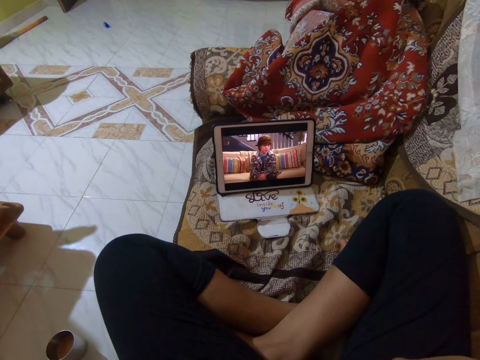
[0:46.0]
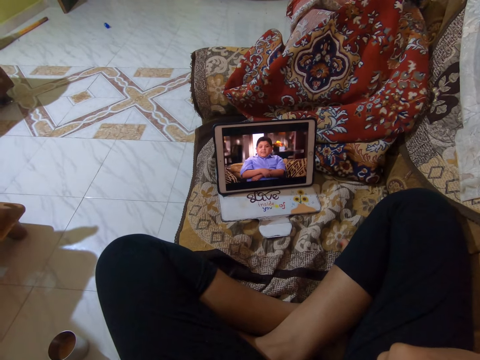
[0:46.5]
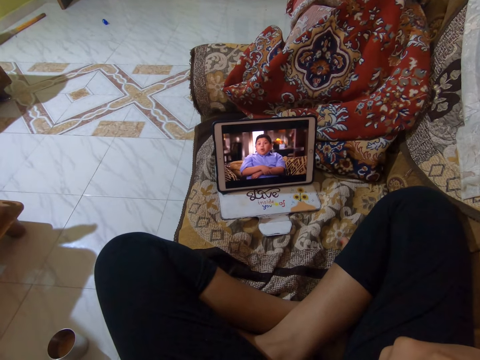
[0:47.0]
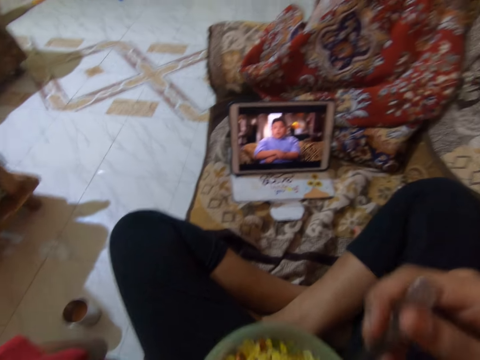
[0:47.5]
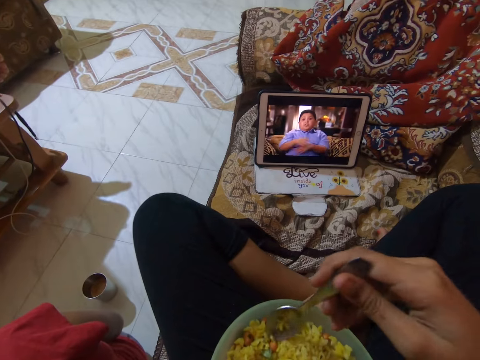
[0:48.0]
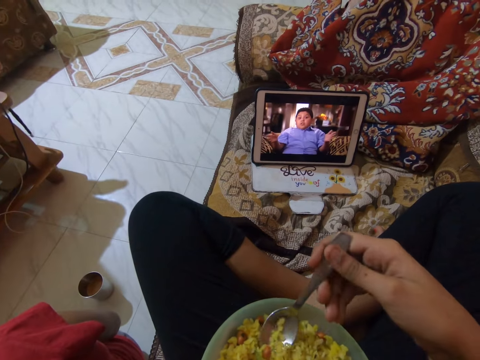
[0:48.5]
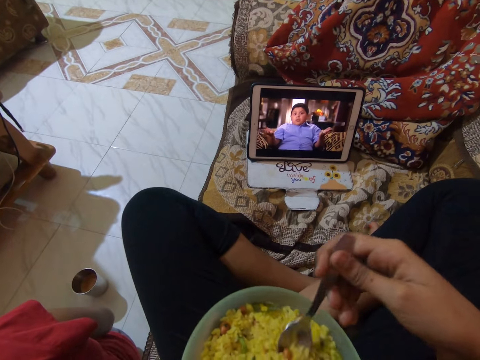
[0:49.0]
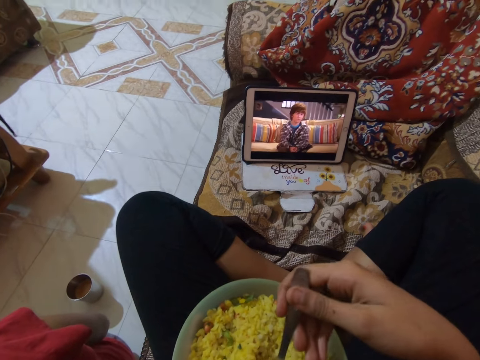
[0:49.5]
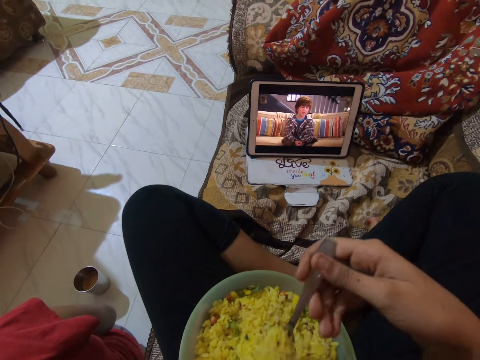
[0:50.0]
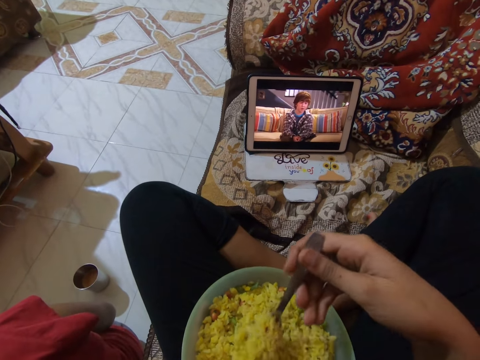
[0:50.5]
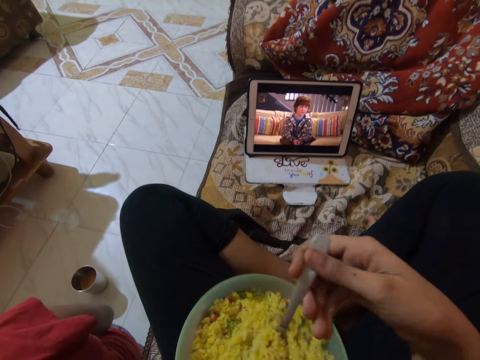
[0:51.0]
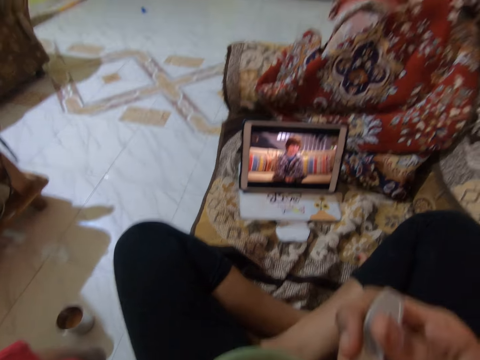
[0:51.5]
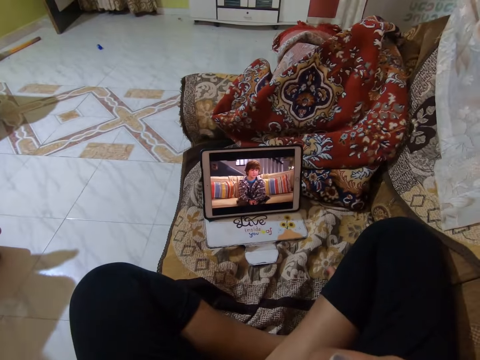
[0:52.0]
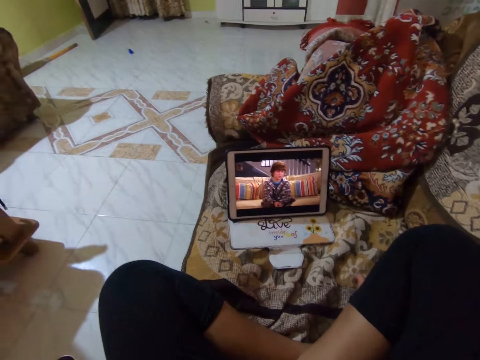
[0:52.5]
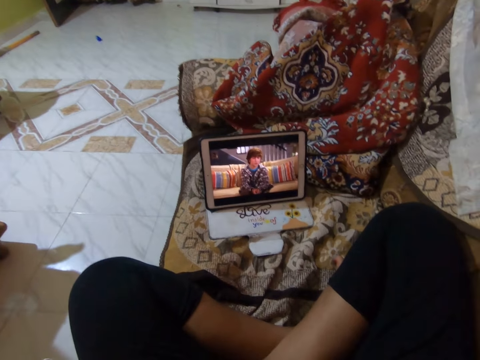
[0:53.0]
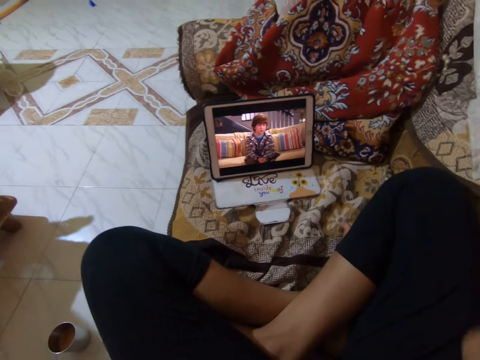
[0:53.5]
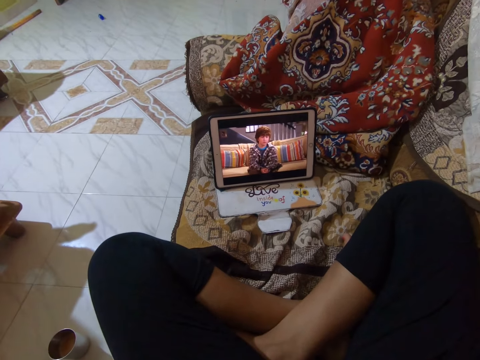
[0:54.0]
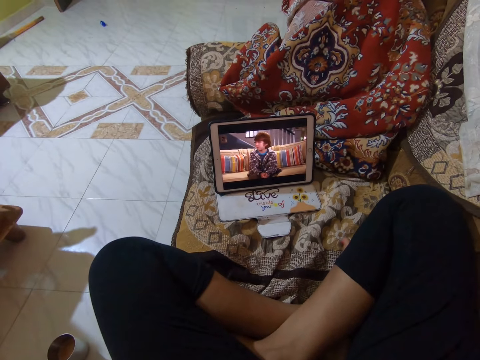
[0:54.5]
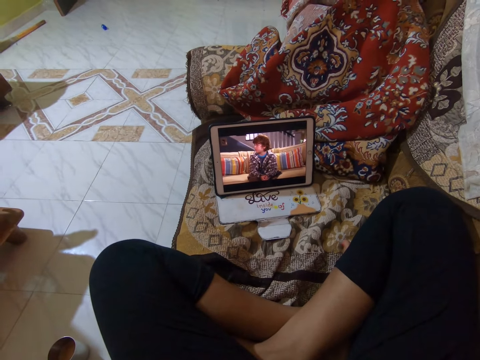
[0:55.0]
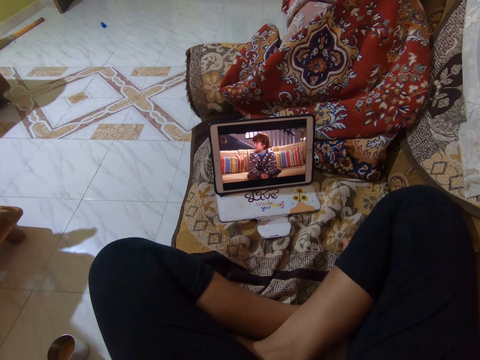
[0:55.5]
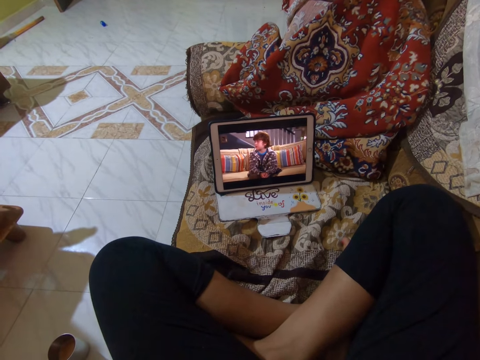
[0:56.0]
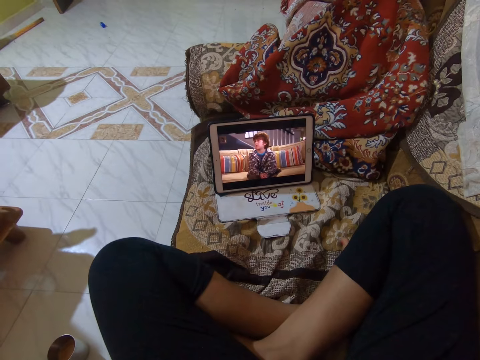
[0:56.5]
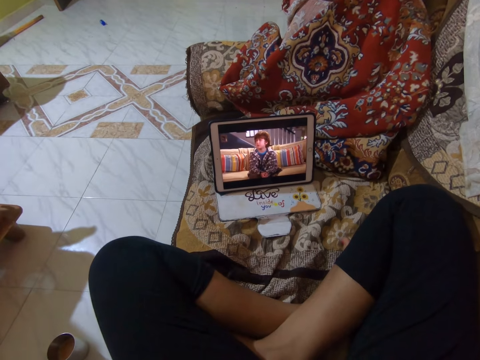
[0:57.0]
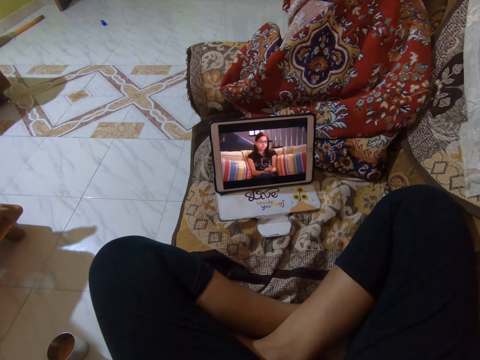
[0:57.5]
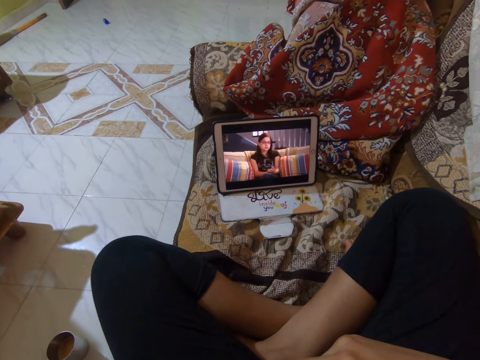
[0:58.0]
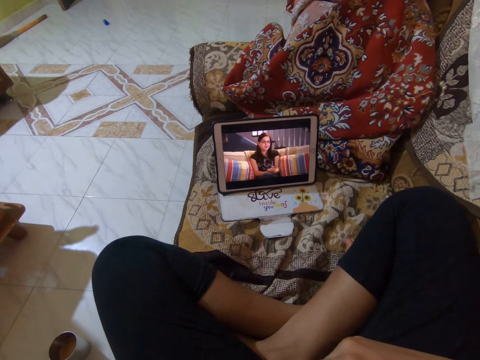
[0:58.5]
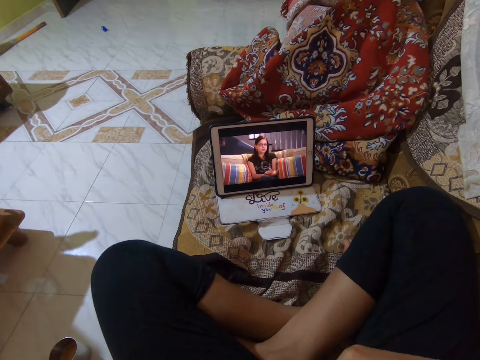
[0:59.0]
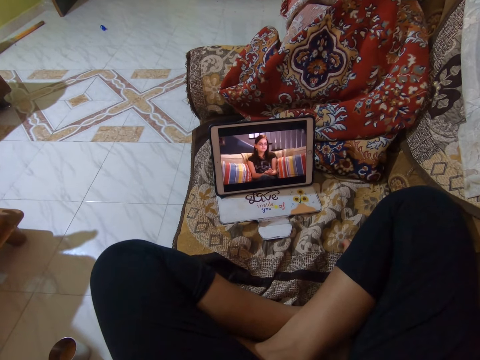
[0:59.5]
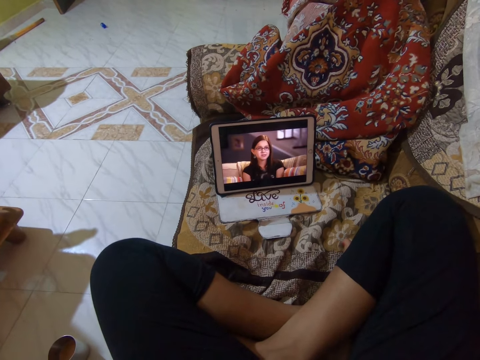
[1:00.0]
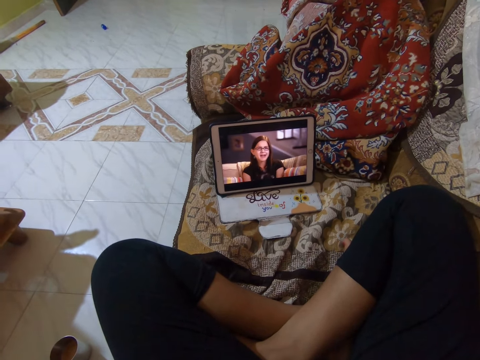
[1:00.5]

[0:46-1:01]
The camera wearer scoops food from a bowl. They tap the screen of a tablet. They eat the food from the bowl. They tap the screen of the tablet.

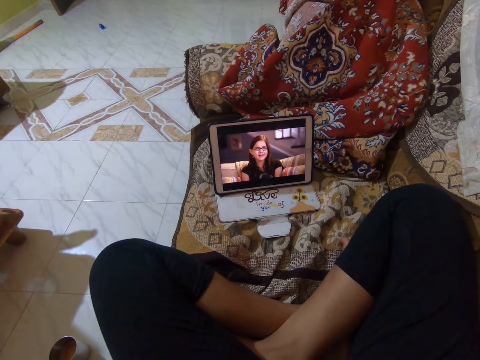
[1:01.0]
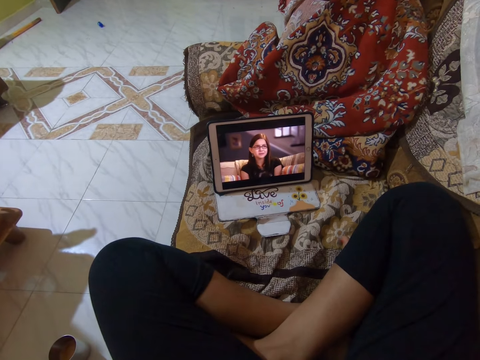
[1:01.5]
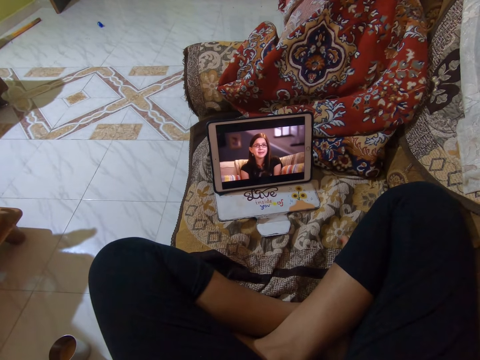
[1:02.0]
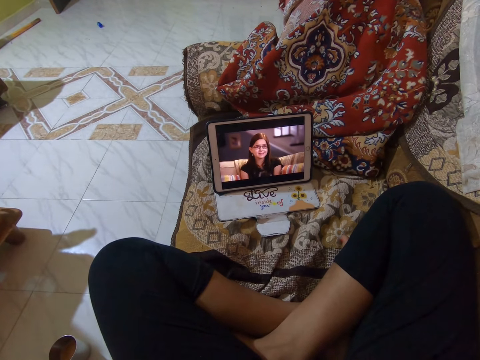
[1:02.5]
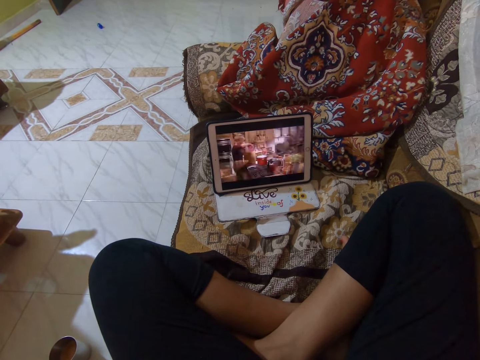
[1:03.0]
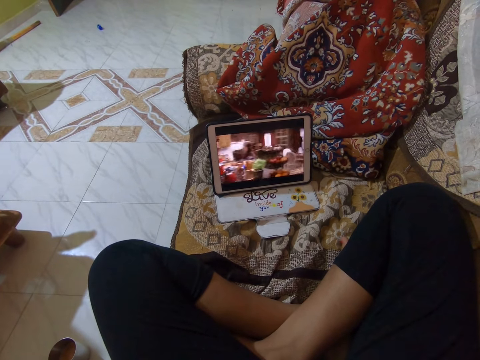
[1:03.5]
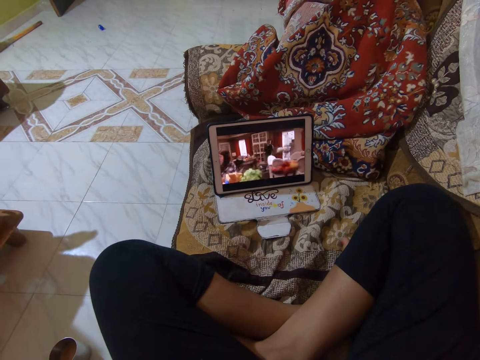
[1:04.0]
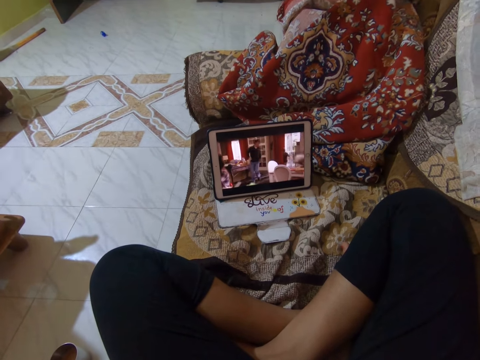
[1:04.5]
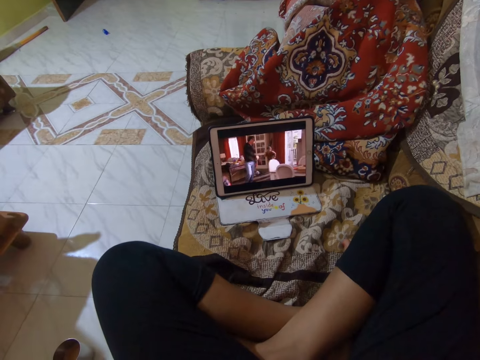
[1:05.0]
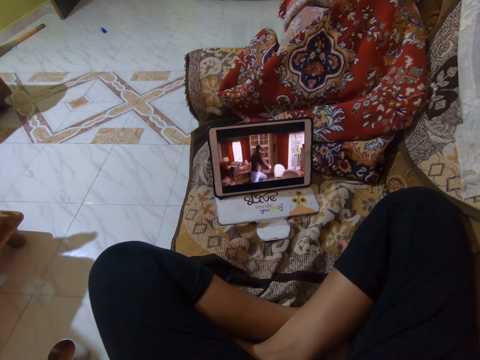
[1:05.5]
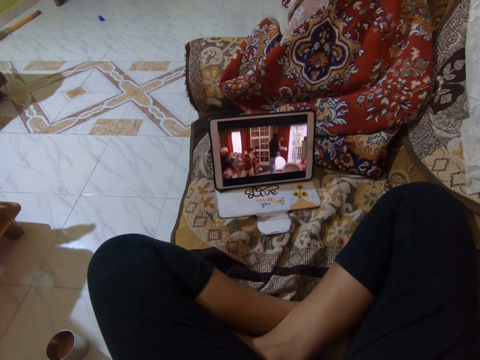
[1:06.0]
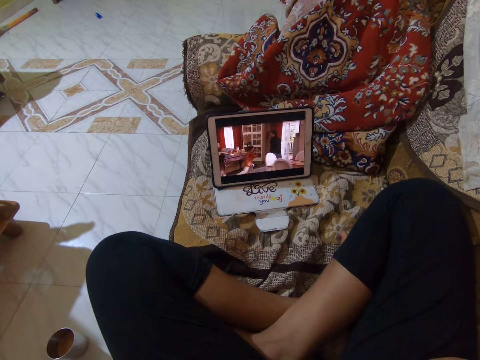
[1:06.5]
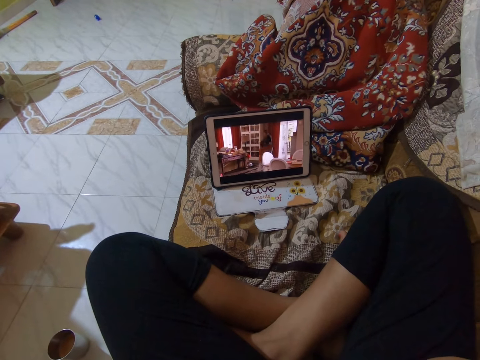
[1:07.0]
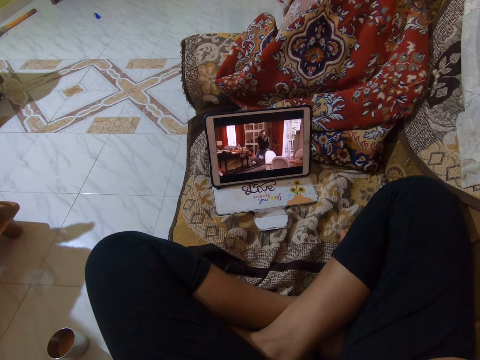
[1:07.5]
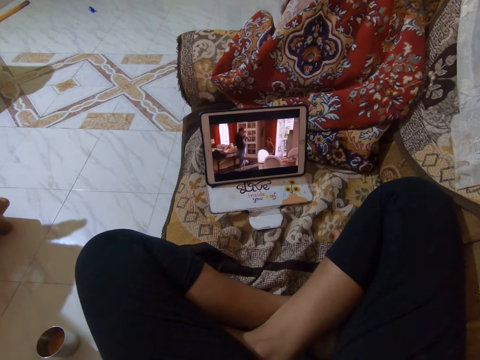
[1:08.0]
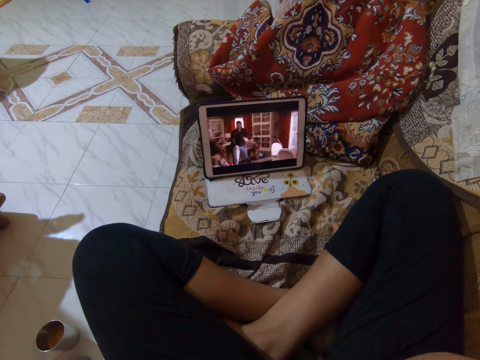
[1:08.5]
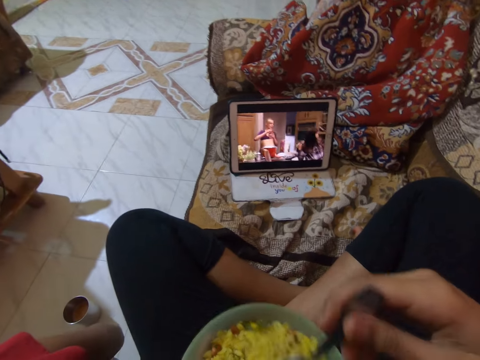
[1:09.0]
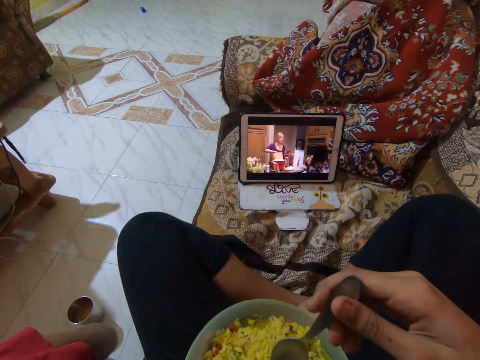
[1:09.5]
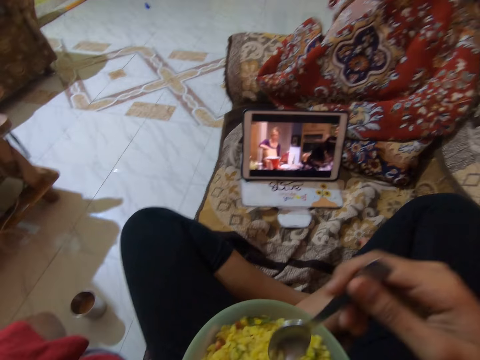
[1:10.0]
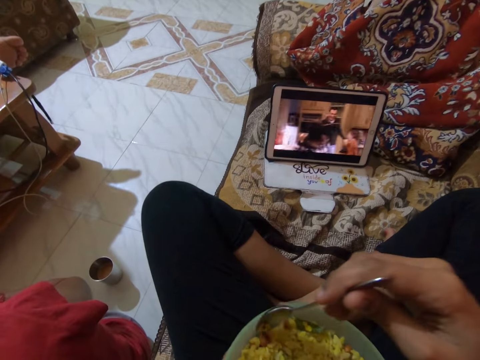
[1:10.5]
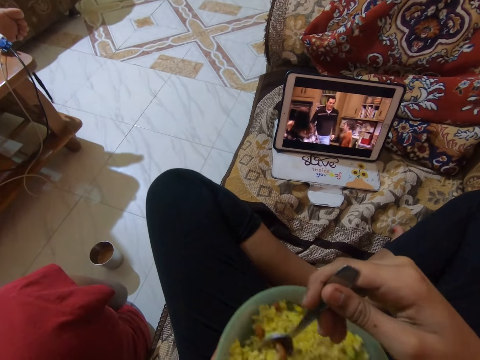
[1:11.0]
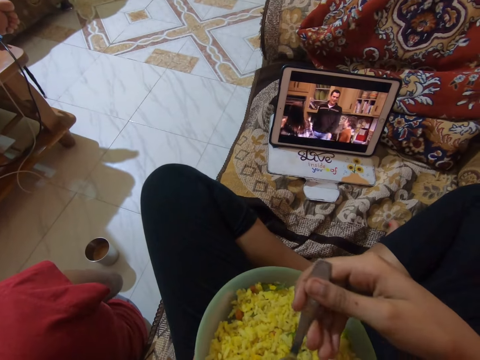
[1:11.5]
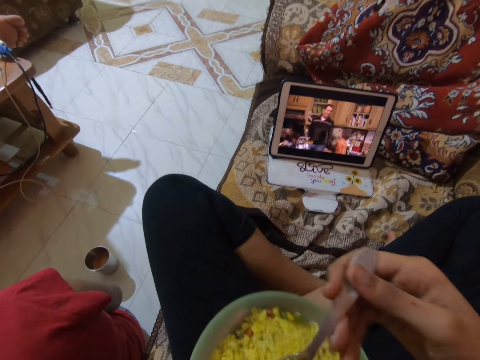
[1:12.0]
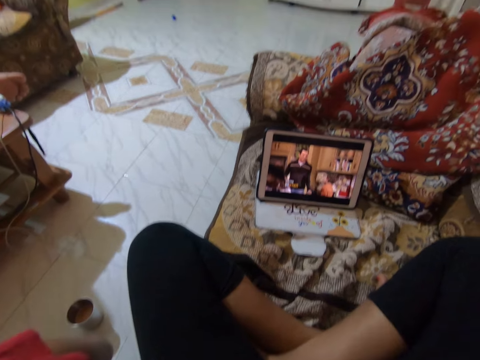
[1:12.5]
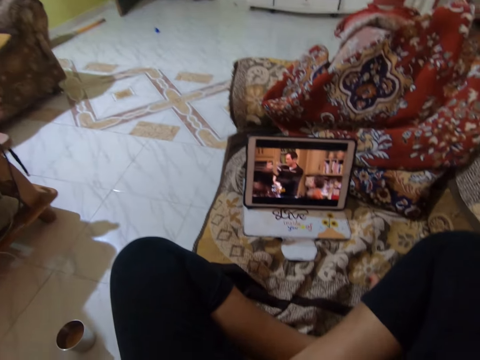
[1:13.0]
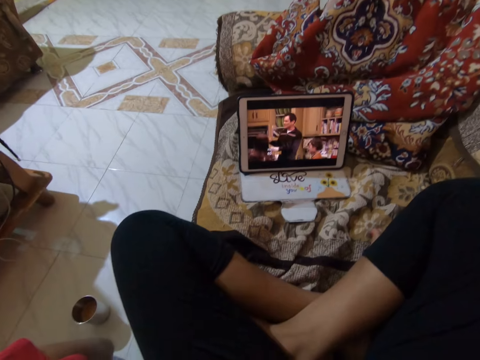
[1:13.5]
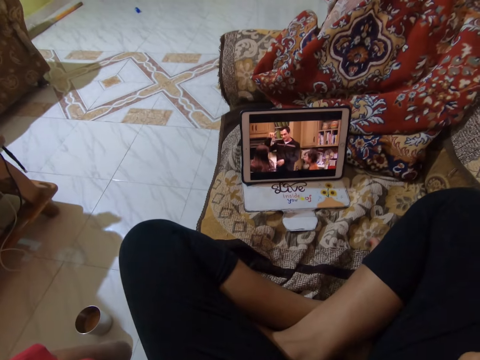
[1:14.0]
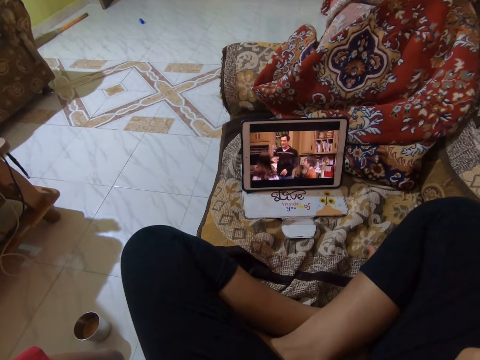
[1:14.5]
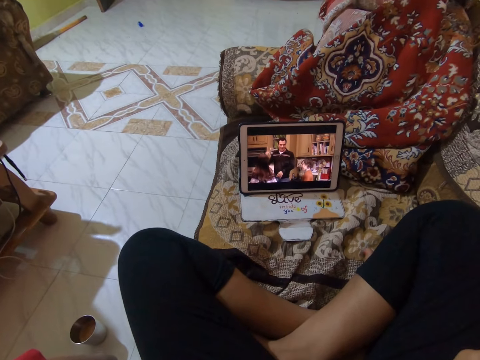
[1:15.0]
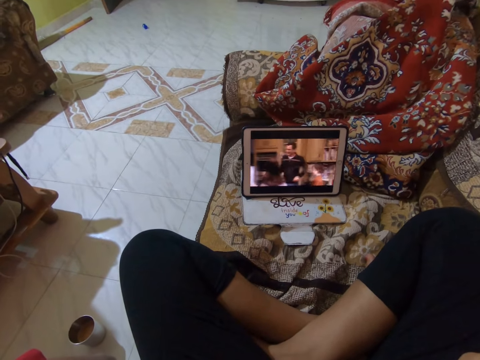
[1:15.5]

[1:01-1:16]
The camera wearer scoops food or rice from a bowl with a spoon. They eat the food from the bowl. They watch a movie on a tablet.
